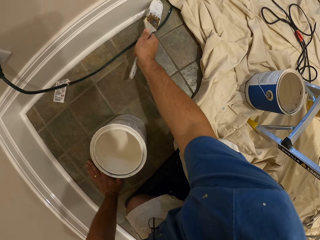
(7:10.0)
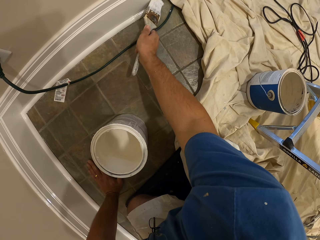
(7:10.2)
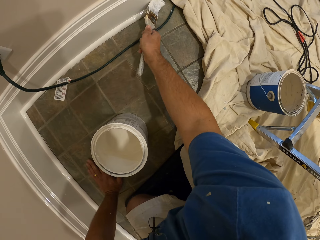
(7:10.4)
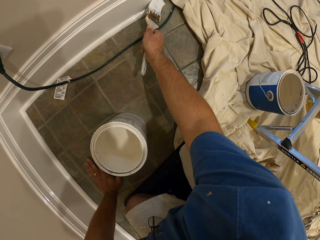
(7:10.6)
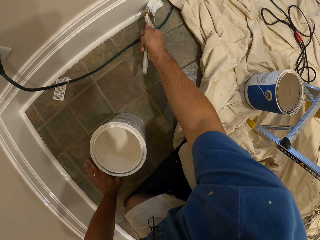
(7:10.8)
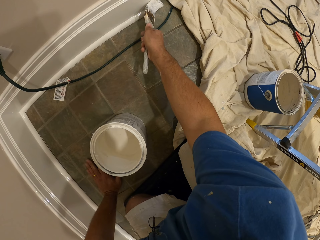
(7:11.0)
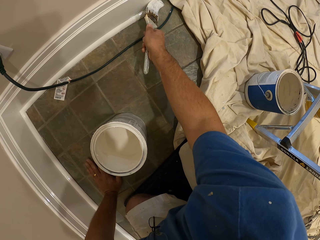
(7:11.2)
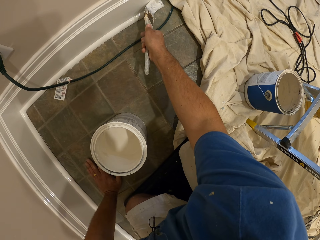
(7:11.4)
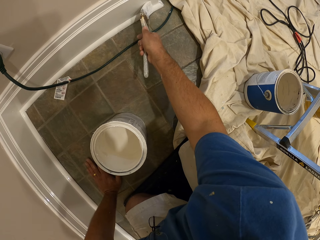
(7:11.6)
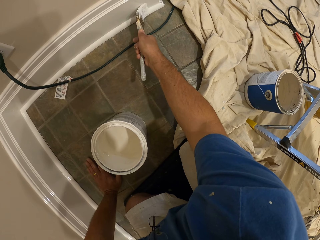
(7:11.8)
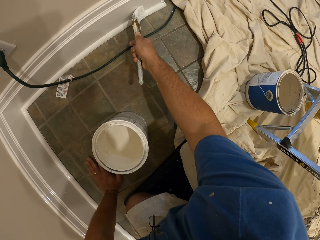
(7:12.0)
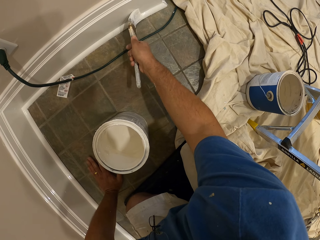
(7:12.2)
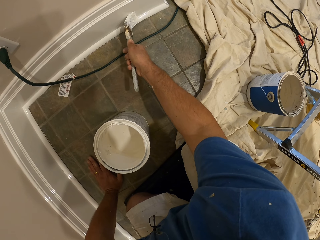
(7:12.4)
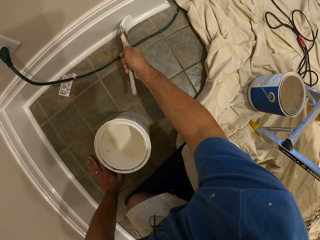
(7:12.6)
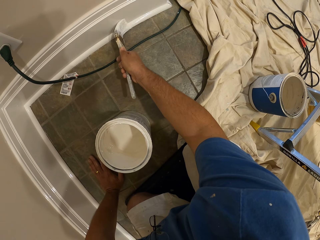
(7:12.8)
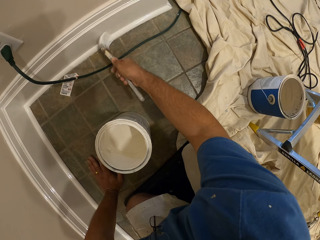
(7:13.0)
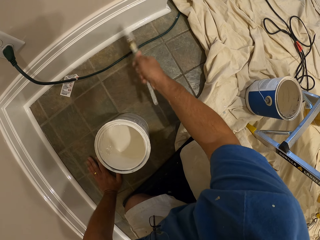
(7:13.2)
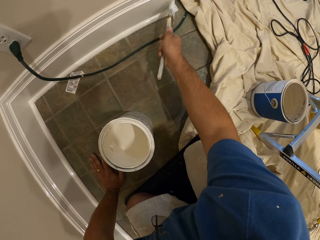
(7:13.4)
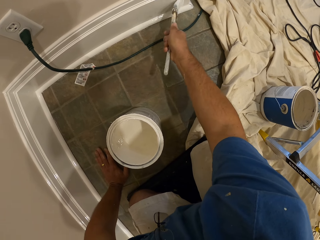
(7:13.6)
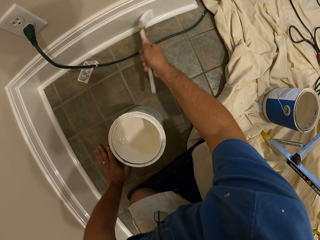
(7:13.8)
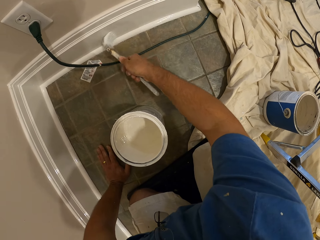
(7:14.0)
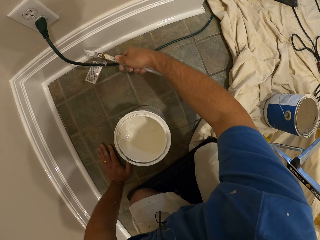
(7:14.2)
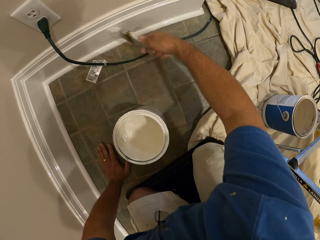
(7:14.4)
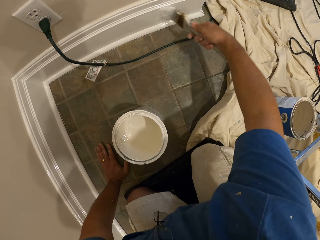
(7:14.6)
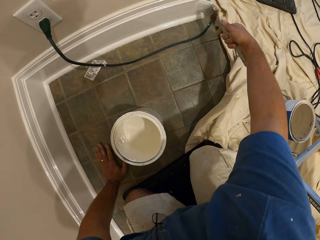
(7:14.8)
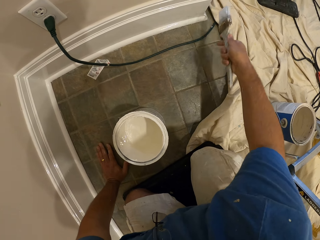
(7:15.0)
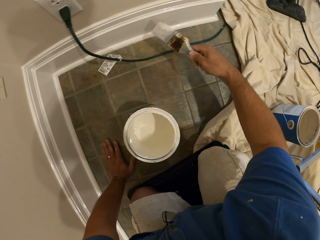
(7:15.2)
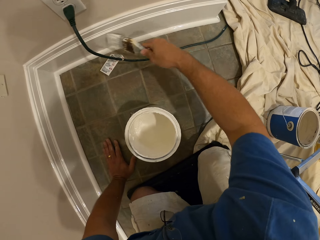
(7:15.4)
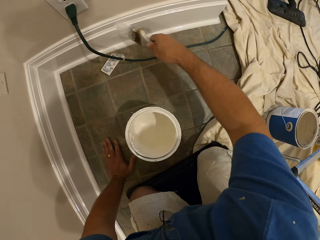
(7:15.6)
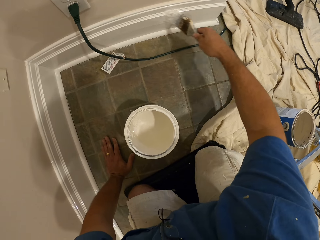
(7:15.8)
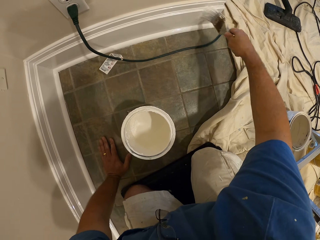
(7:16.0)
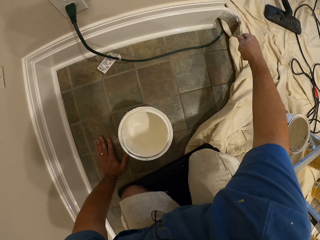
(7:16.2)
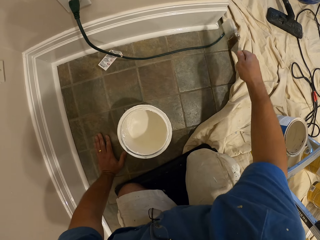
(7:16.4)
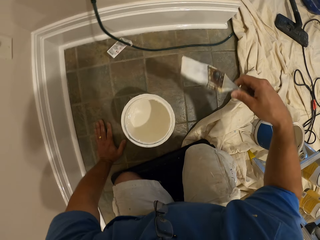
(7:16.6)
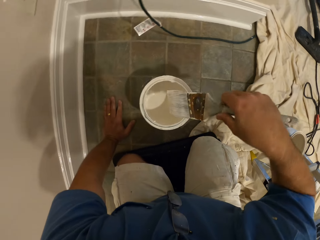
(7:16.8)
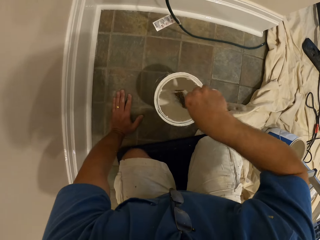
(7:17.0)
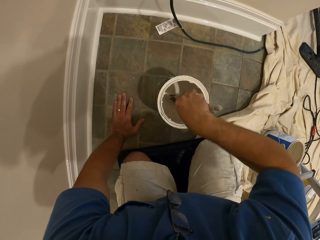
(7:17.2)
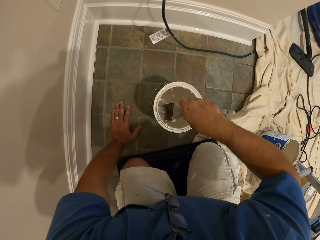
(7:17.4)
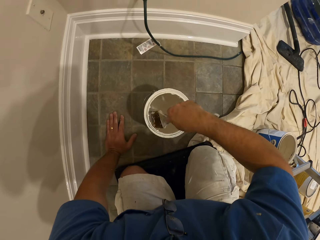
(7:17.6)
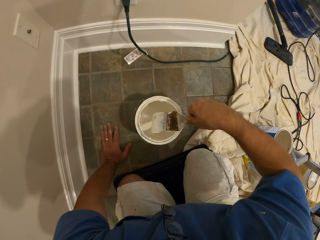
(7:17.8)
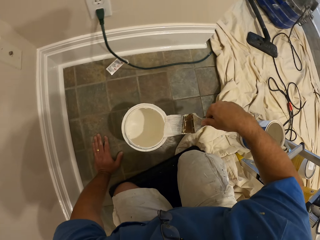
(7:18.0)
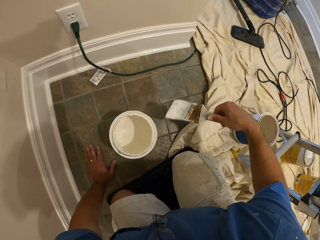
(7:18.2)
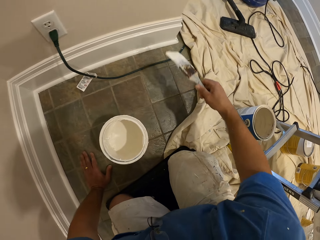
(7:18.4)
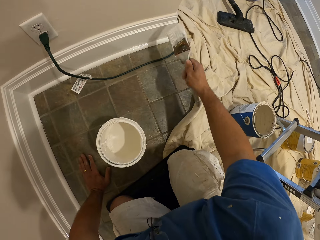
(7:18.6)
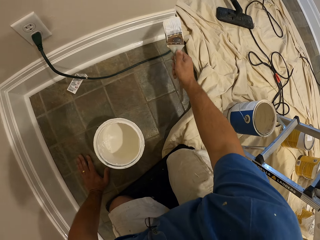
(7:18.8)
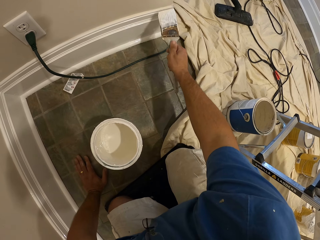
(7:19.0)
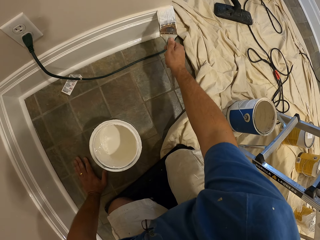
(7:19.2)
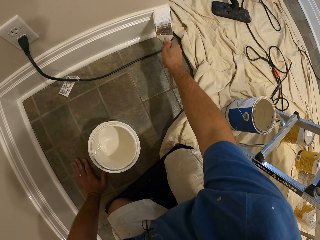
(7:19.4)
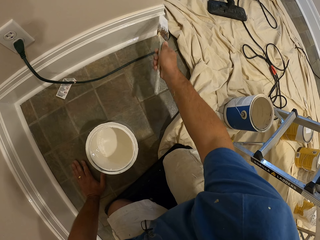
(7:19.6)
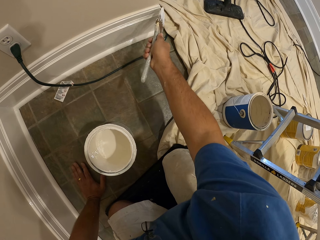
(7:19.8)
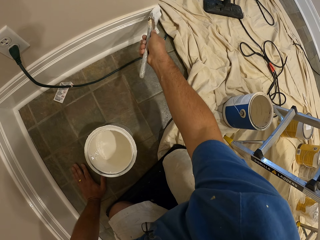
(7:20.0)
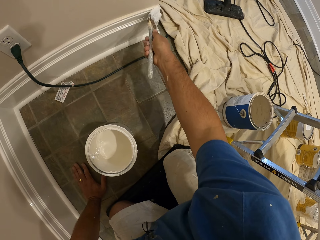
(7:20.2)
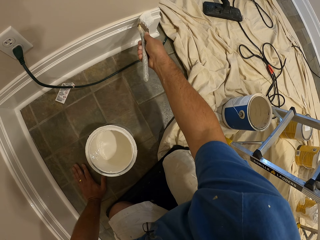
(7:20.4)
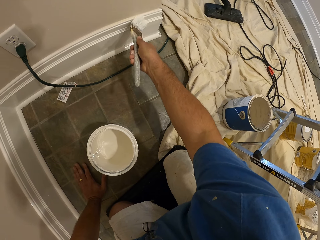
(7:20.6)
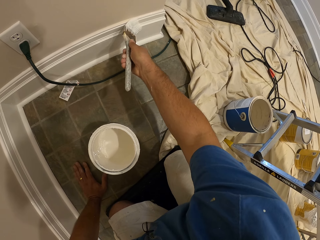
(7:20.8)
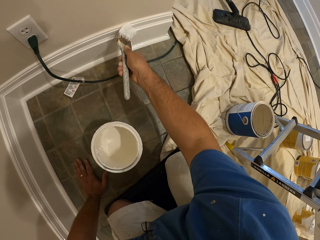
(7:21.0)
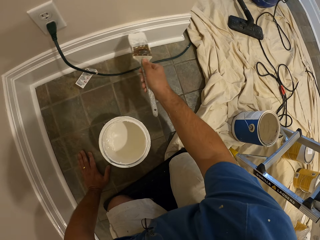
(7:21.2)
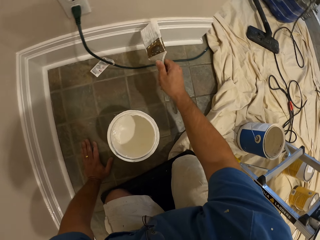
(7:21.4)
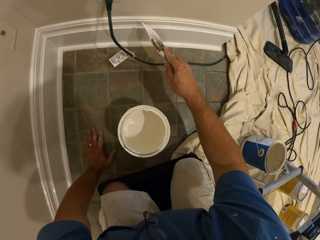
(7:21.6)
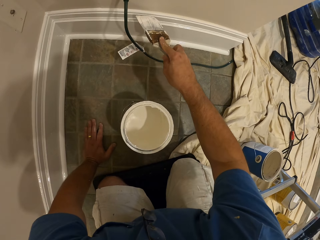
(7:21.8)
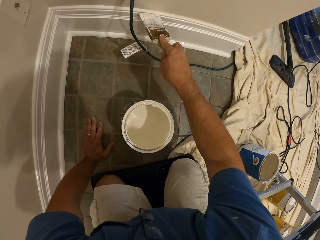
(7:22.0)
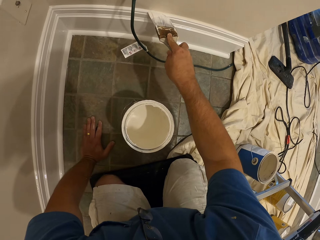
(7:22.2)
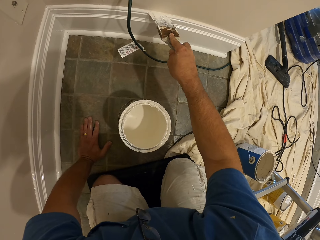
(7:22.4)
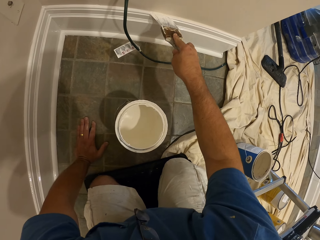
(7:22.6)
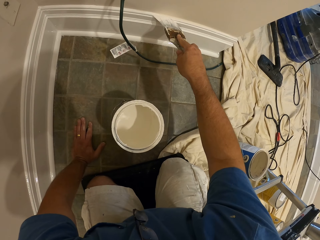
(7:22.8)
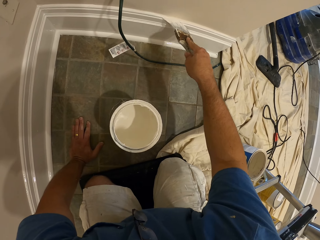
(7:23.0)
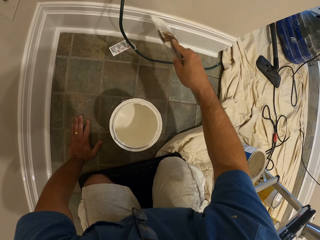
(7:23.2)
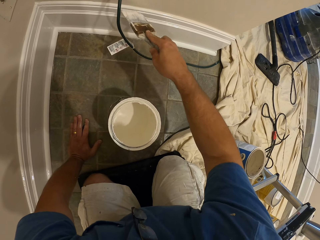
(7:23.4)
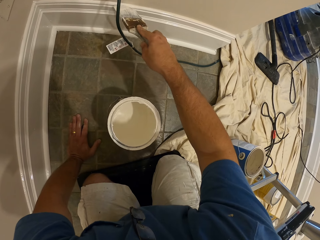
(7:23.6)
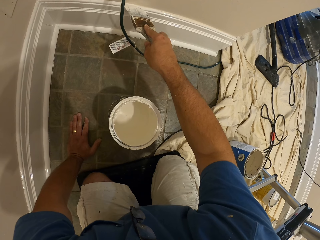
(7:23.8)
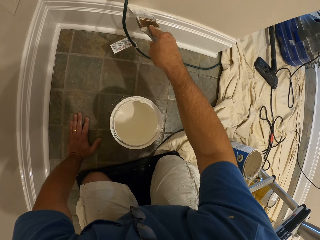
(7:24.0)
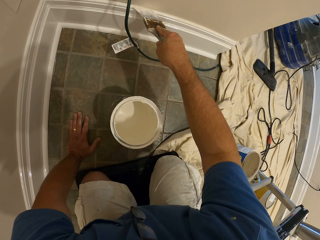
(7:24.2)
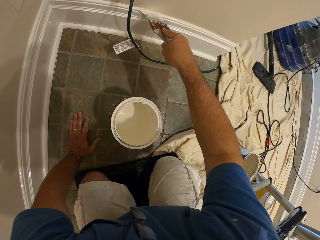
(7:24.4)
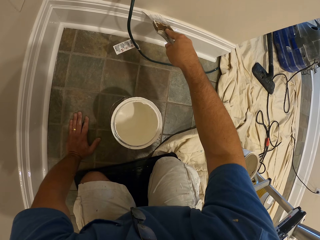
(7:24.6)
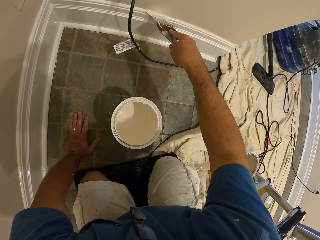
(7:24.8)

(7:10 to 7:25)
The camera wearer dips the paint brush in the bucket of paint. They clean the paint brush with the top of the bucket of paint. They paint the baseboard with the paint brush.

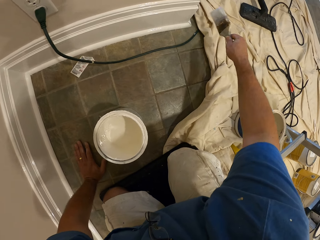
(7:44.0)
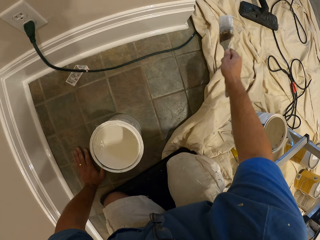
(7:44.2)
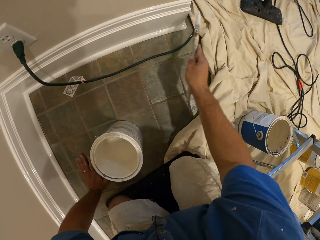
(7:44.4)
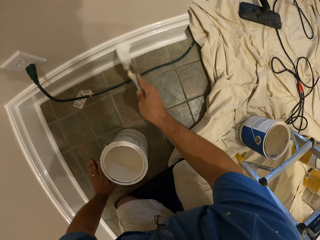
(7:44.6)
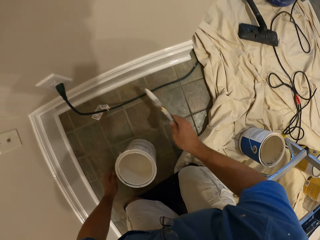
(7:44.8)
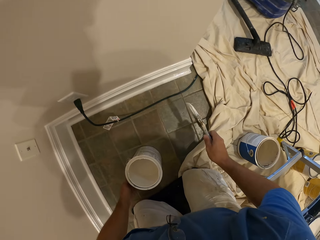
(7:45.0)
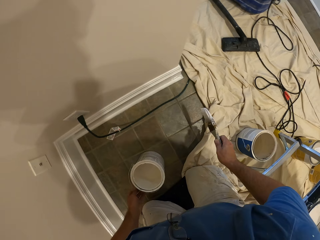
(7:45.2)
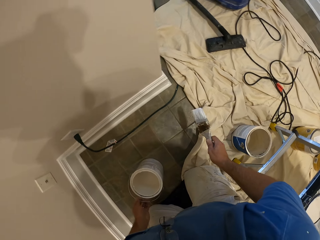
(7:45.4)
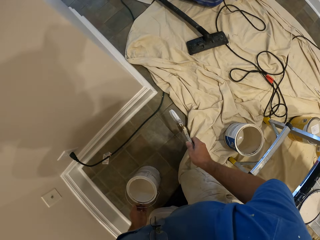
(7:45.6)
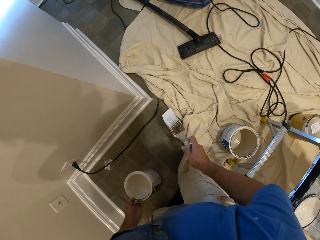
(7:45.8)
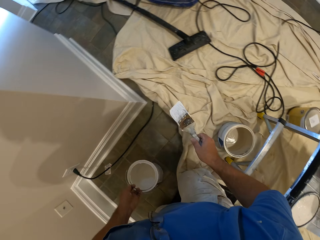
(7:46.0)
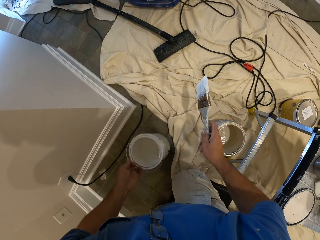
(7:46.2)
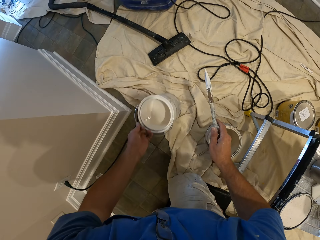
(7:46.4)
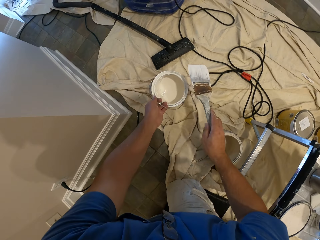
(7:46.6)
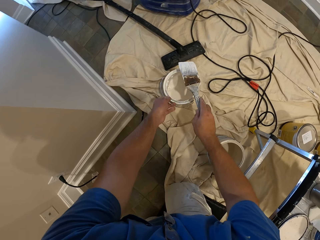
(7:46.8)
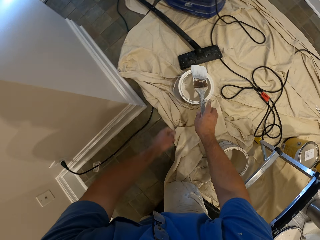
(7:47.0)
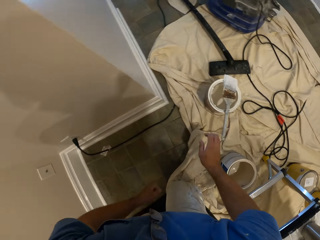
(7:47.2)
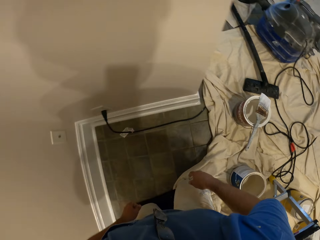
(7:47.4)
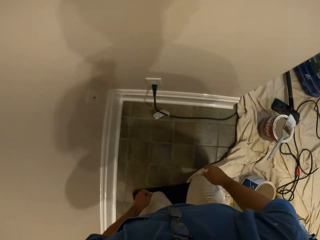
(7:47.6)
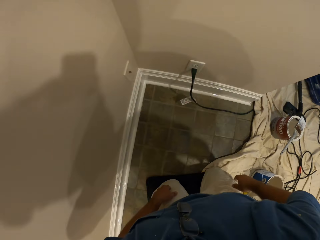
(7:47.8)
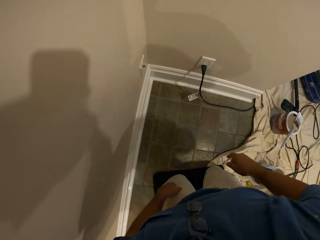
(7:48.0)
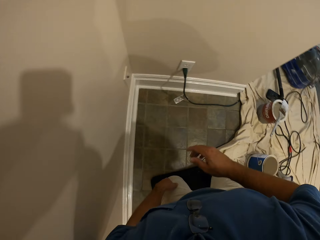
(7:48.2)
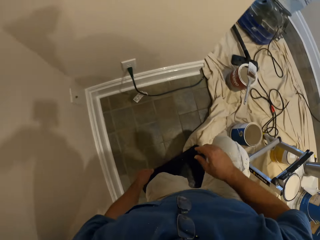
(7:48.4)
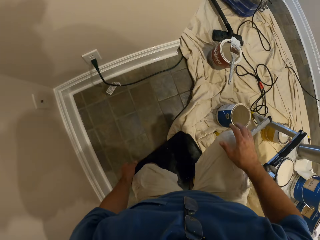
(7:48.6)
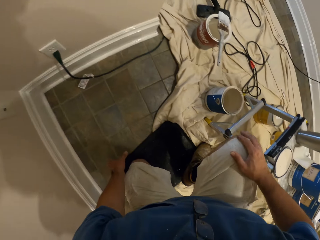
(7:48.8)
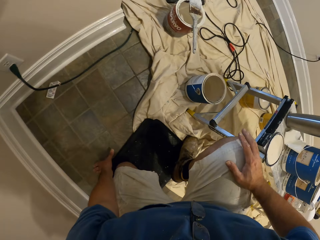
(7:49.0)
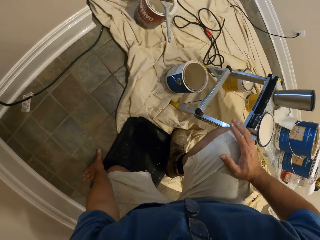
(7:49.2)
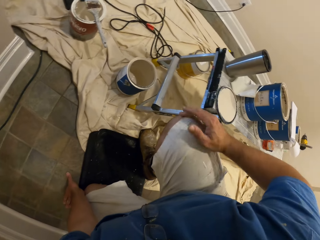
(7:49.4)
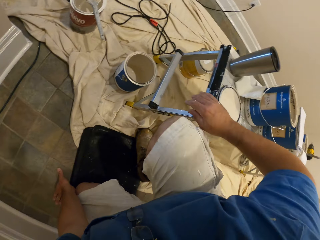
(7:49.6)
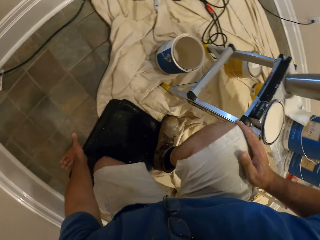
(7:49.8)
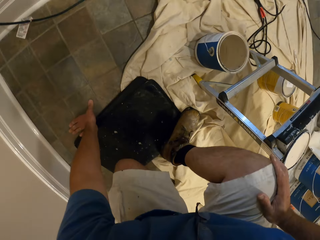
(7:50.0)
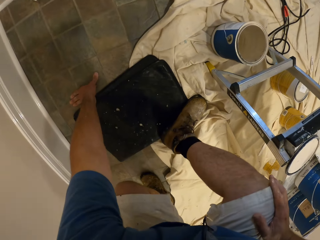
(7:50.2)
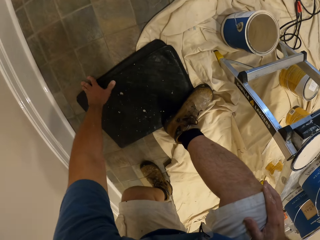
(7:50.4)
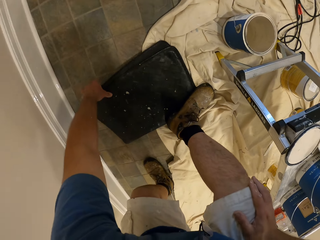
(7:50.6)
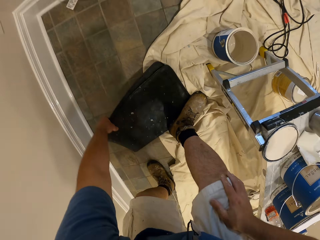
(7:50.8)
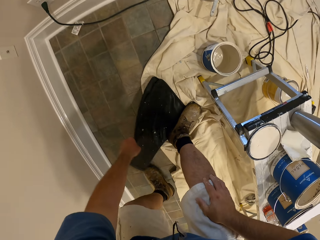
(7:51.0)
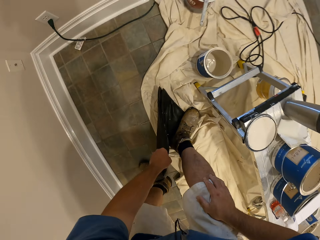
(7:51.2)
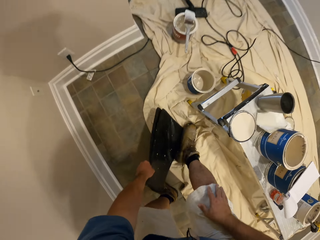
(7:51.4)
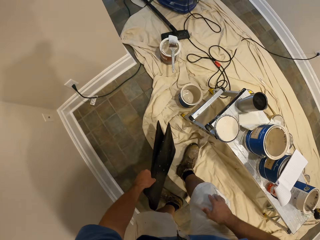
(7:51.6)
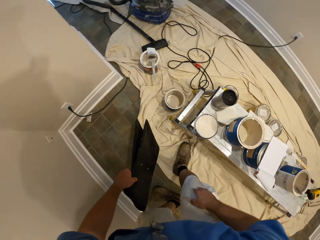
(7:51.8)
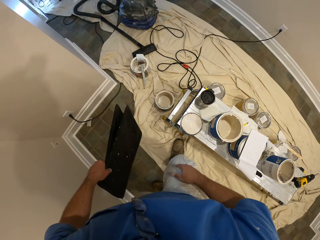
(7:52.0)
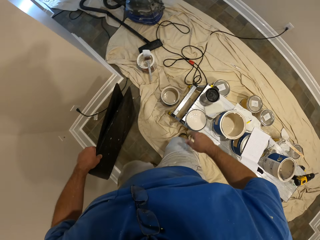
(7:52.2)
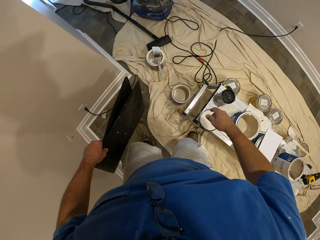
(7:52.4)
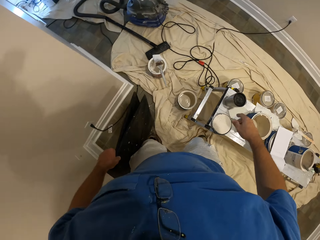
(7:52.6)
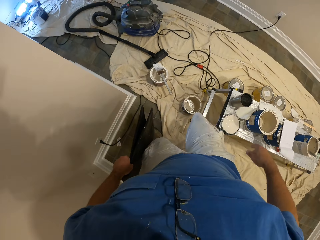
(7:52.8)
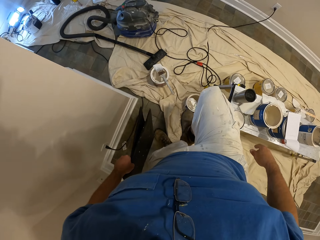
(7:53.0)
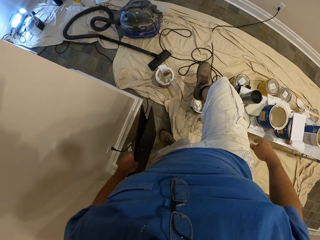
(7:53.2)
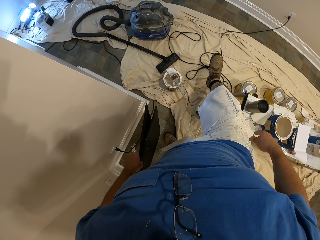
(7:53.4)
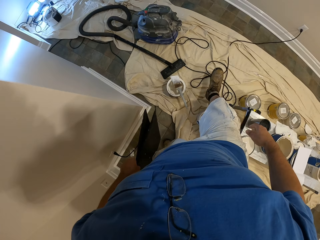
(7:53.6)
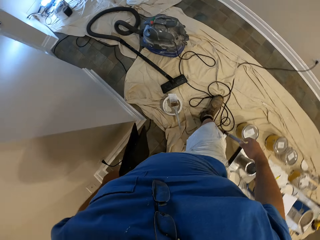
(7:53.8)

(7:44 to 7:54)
The camera wearer moves the bucket of paint to a cloth on the floor with his left hand. He picks up the paint can. He drops the paint brush on the bucket of paint. He stands up from a mat. He picks up the mat from the floor. He moves to a vacuum cleaner.
